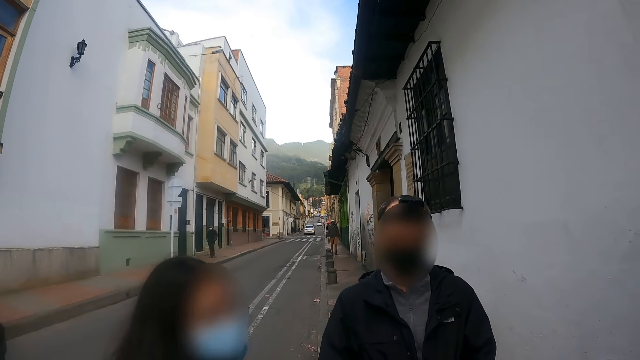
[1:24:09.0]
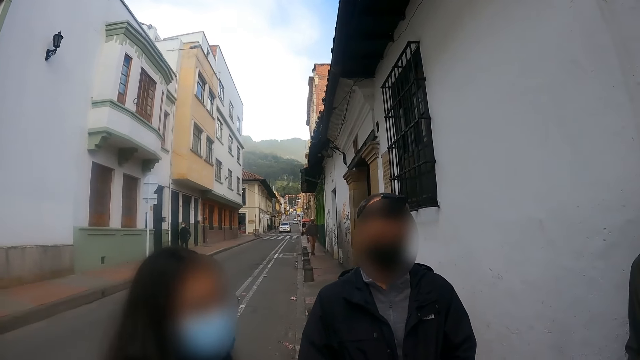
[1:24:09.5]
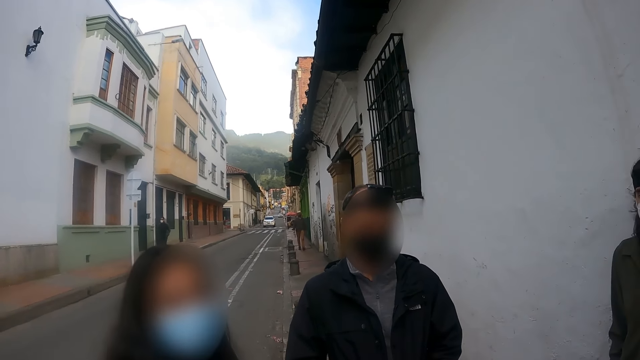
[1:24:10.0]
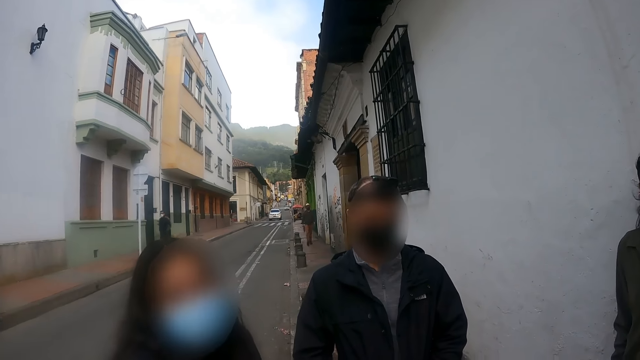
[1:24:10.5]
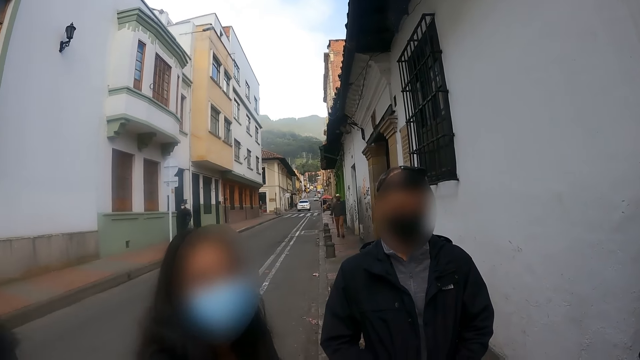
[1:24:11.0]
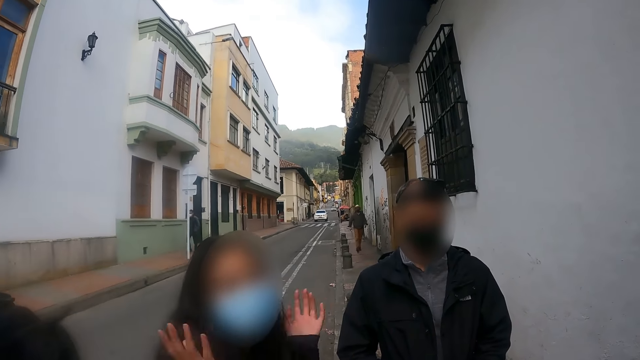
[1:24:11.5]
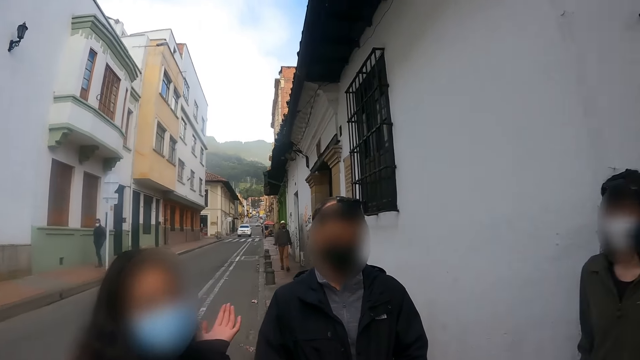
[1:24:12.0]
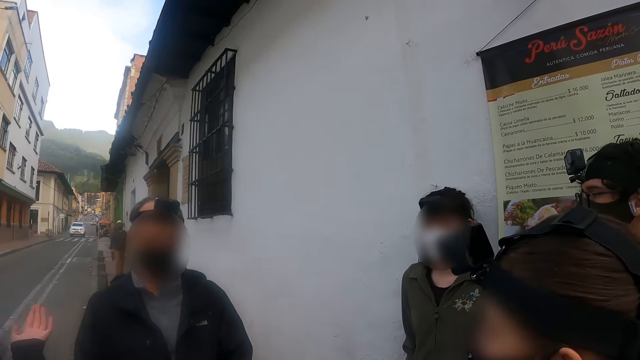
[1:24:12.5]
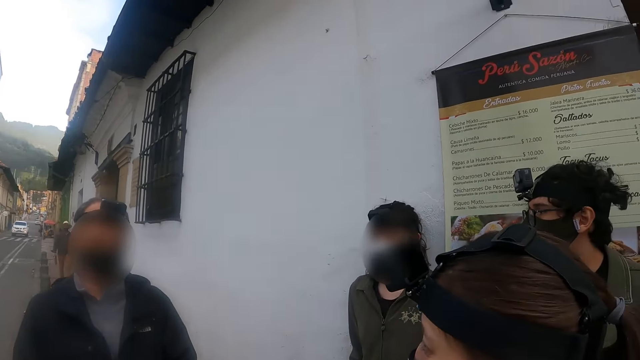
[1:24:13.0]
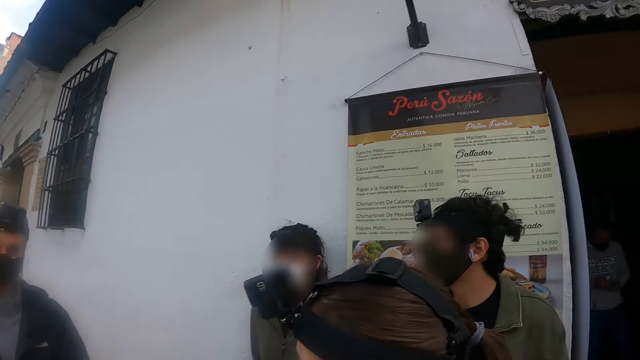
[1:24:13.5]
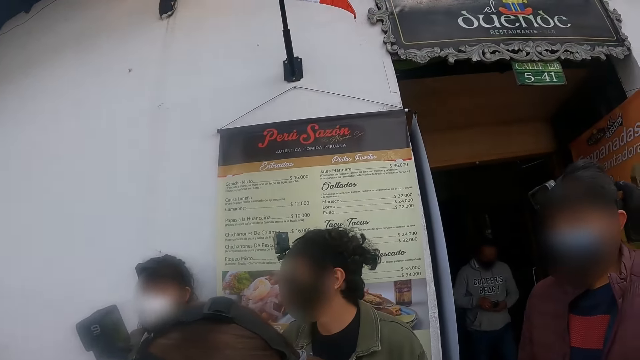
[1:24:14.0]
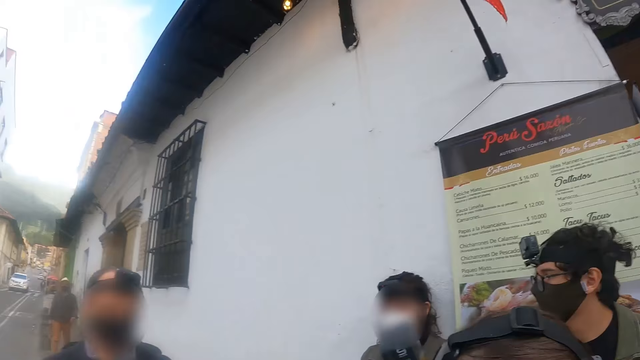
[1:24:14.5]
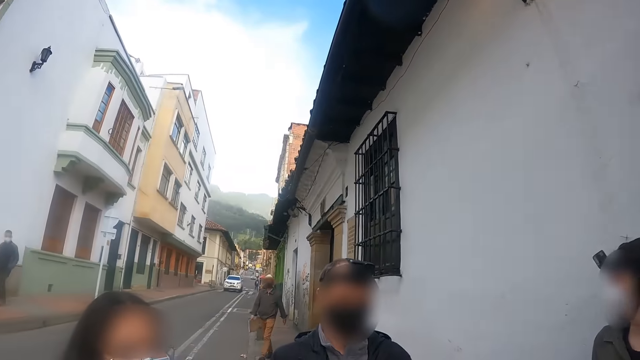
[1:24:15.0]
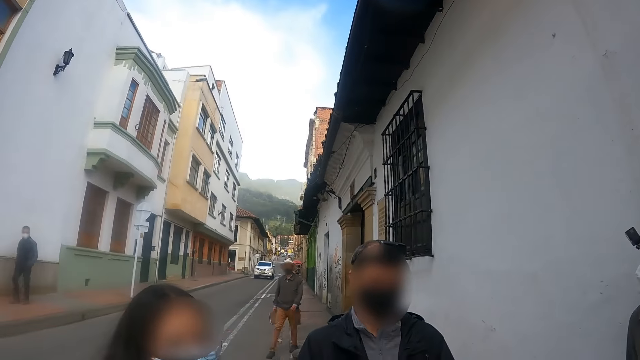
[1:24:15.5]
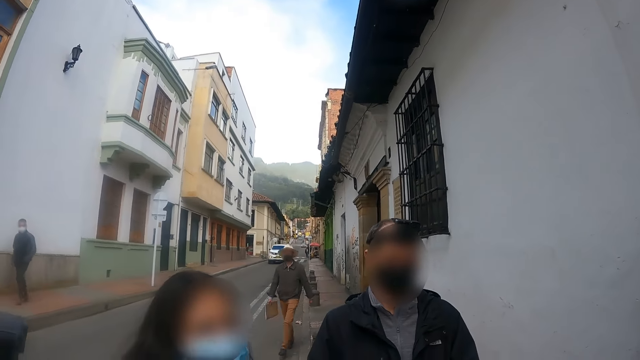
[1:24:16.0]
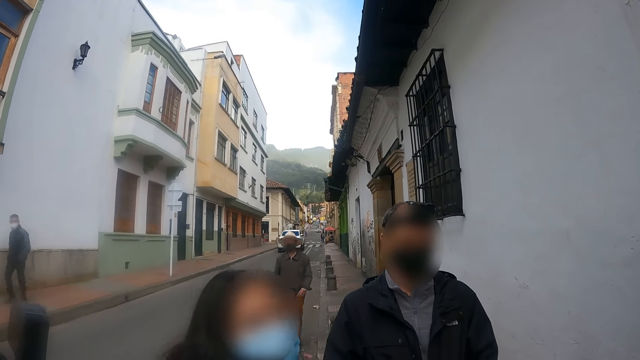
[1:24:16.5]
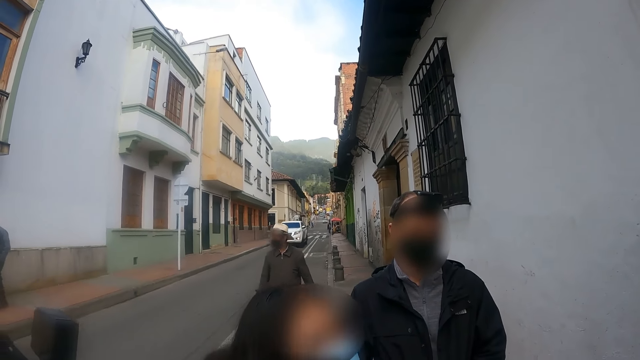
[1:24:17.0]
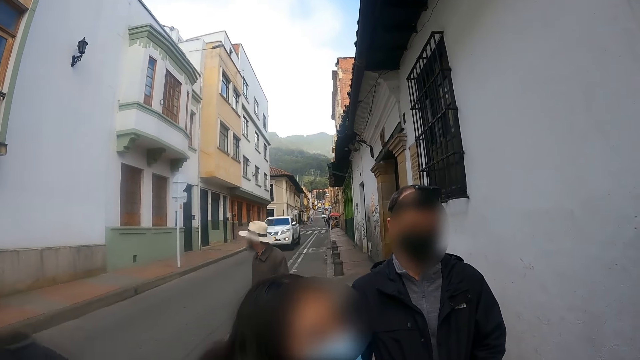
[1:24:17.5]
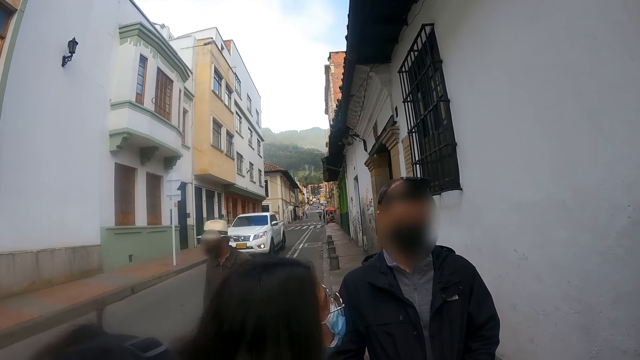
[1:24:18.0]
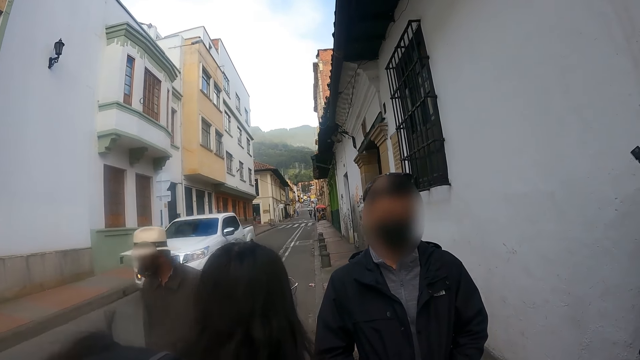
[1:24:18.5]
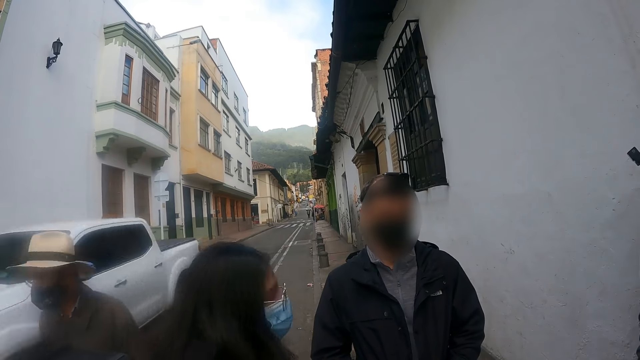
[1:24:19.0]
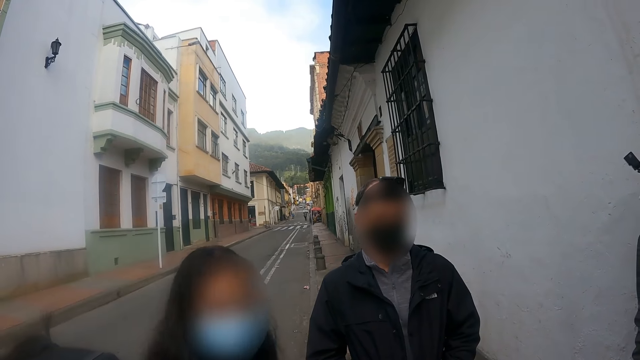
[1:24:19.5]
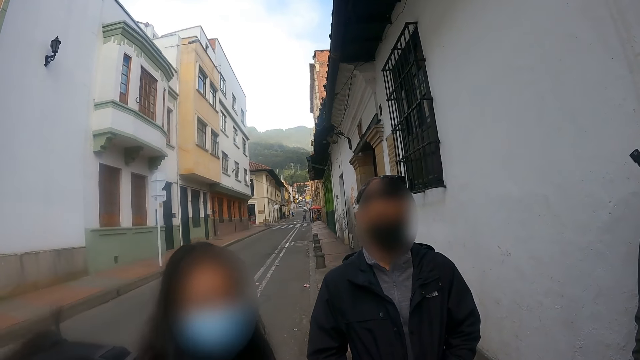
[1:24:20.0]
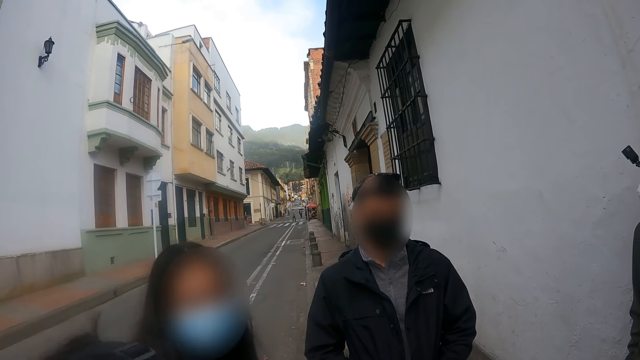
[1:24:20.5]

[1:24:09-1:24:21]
A woman speaks. The camera wearer looks around.

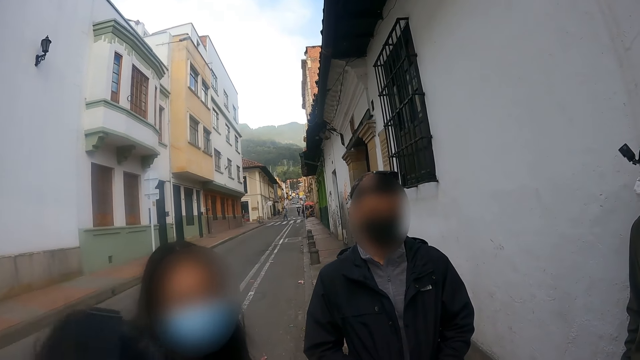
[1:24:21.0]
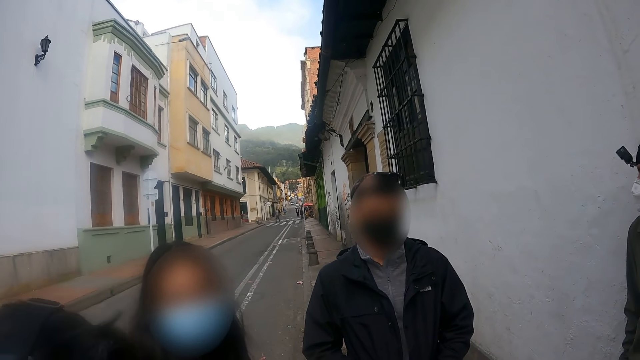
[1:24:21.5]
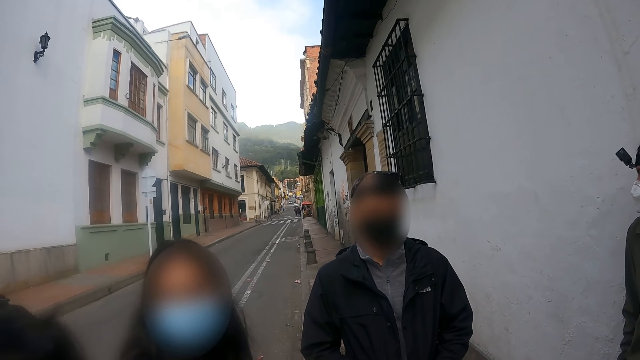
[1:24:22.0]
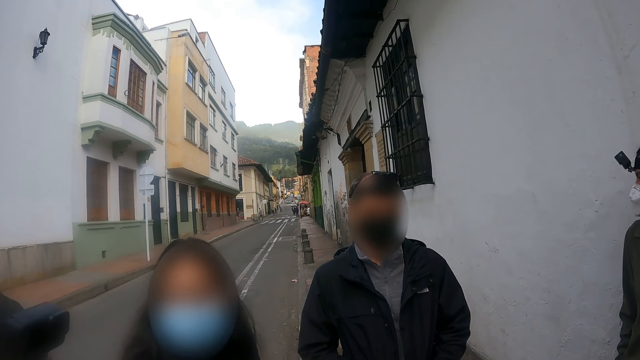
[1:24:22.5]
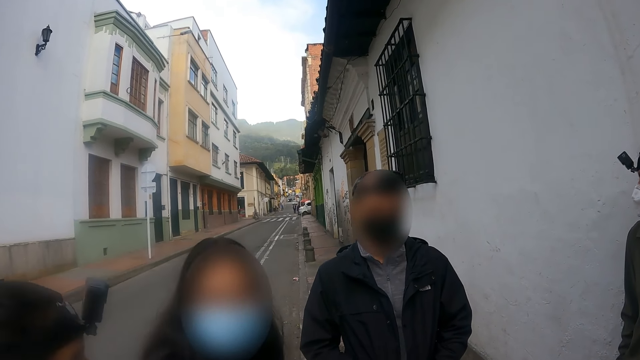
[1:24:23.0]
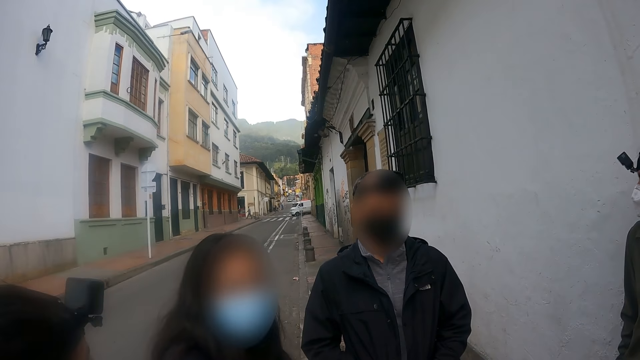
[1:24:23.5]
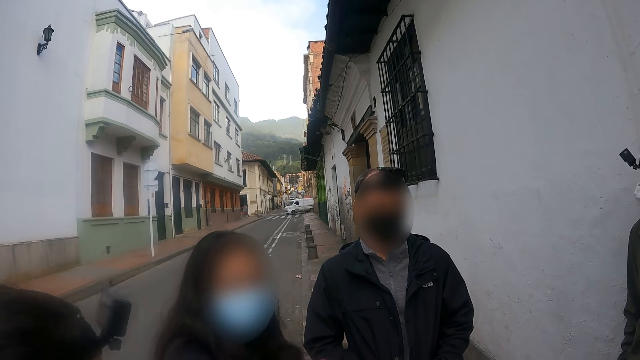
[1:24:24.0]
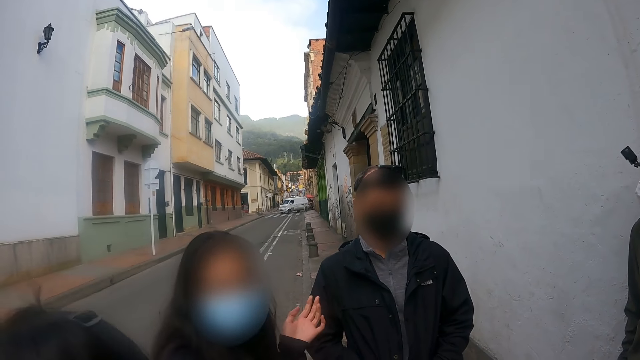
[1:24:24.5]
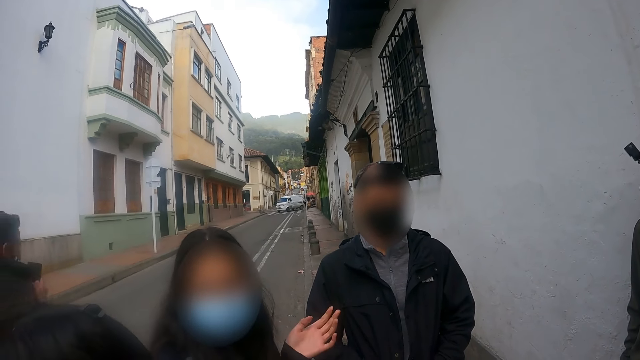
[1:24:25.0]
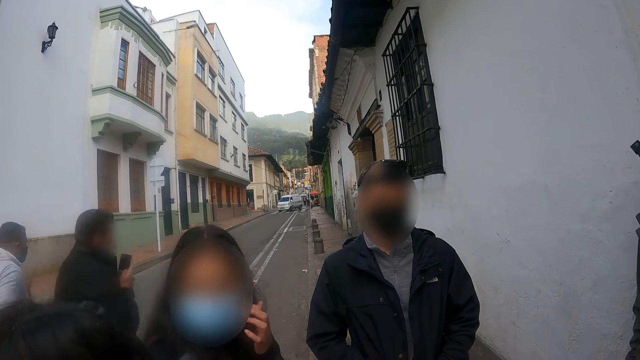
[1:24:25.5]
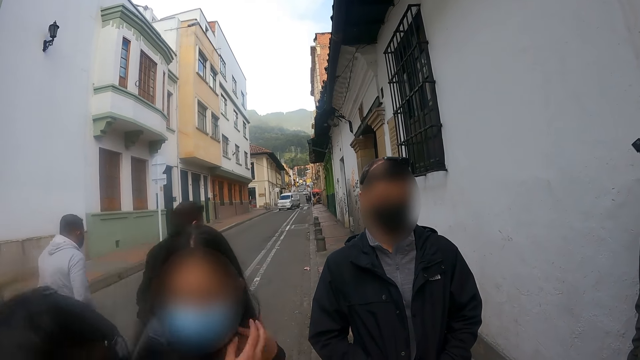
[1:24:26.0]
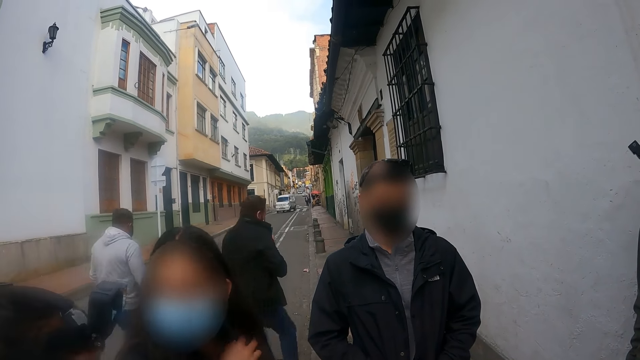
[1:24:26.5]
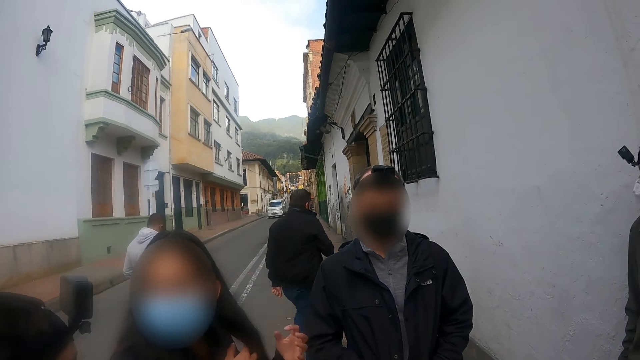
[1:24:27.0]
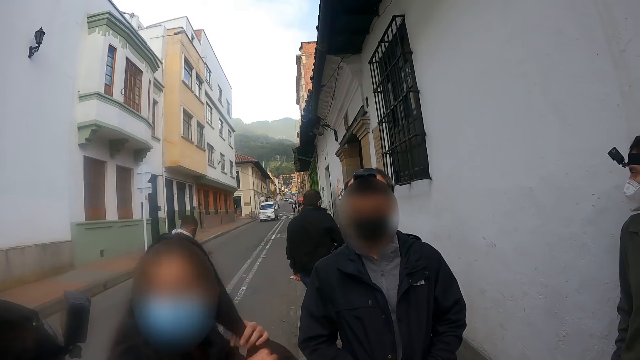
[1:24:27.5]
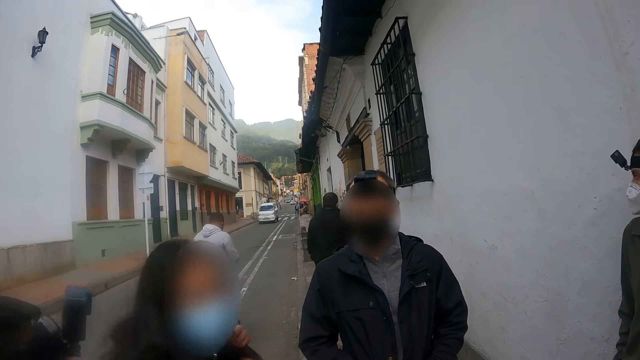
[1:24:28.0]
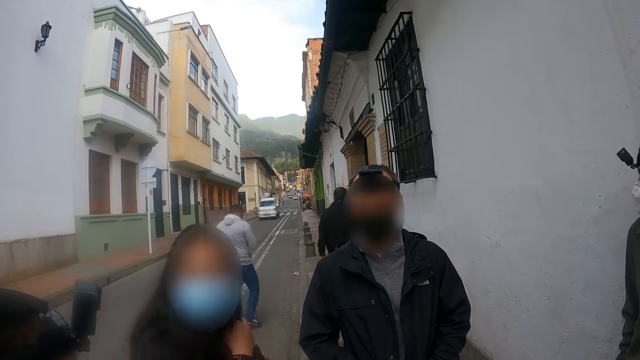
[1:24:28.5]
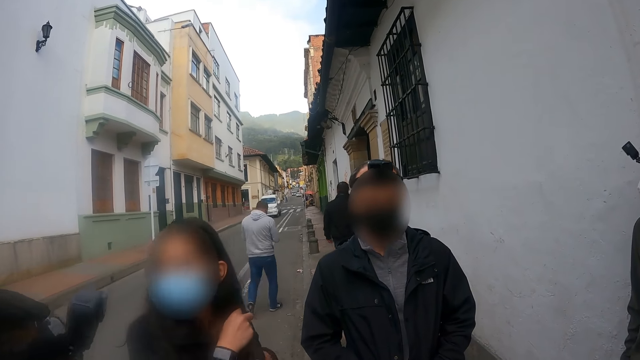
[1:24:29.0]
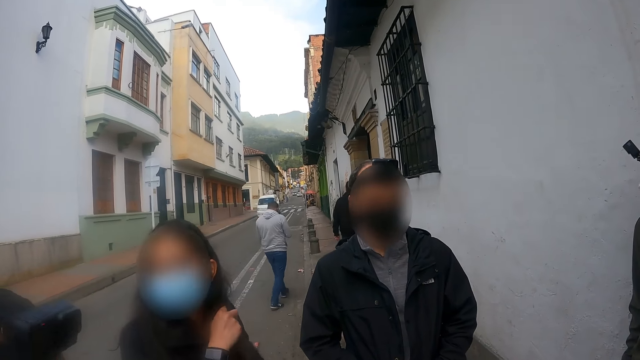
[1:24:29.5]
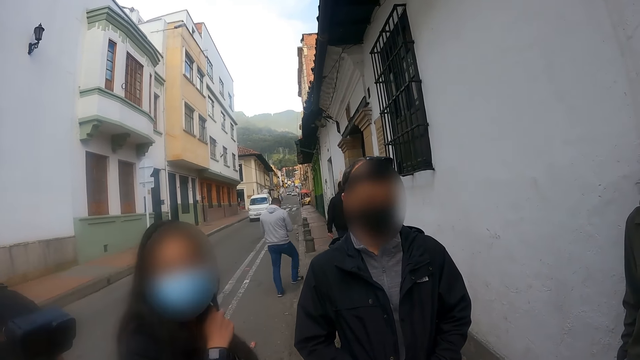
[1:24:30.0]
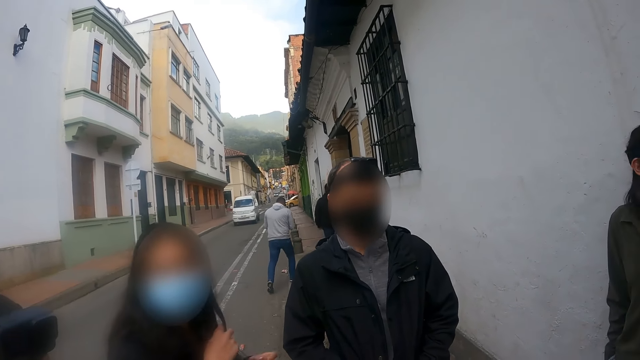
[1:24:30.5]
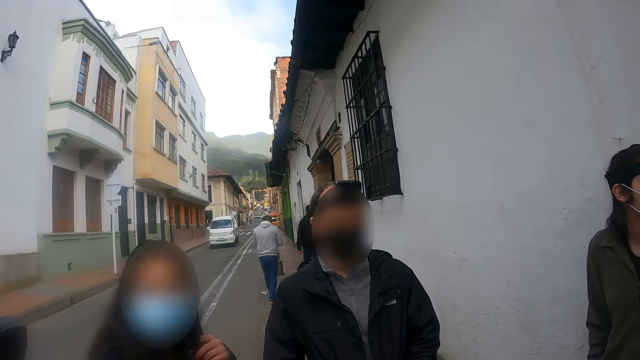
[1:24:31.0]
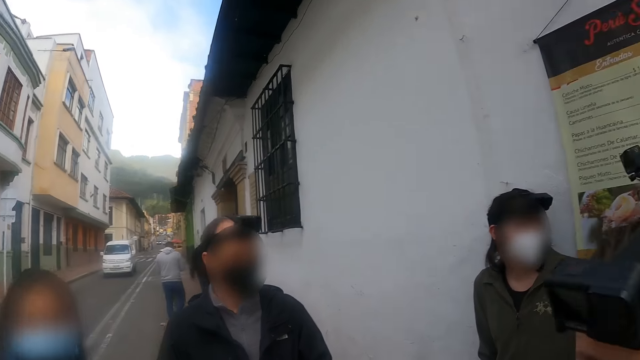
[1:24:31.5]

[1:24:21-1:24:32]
A woman speaks.
